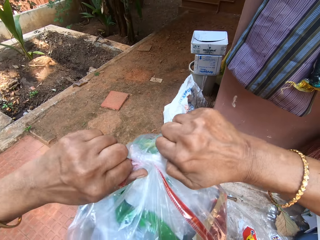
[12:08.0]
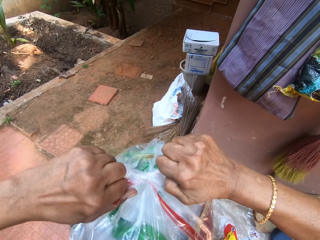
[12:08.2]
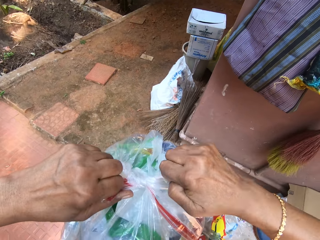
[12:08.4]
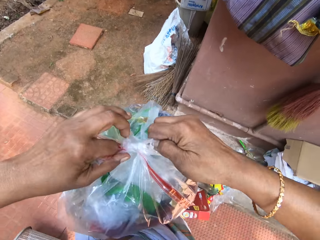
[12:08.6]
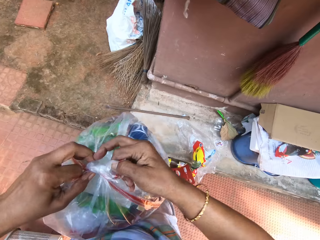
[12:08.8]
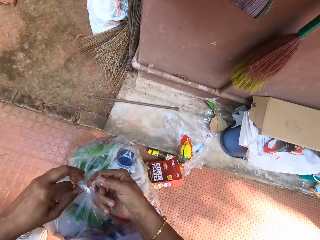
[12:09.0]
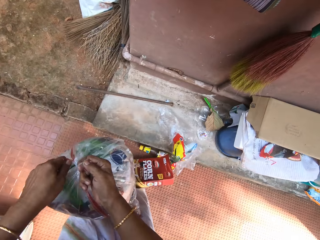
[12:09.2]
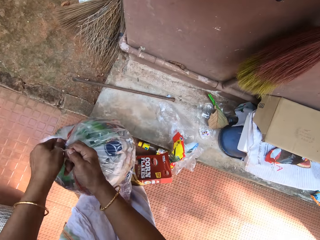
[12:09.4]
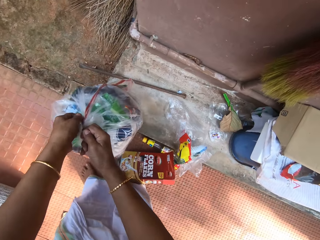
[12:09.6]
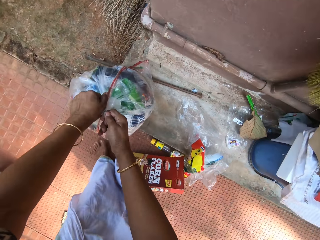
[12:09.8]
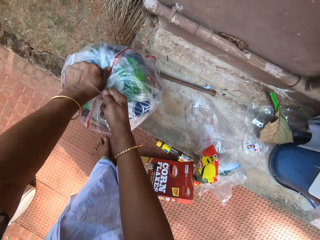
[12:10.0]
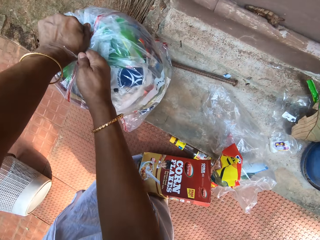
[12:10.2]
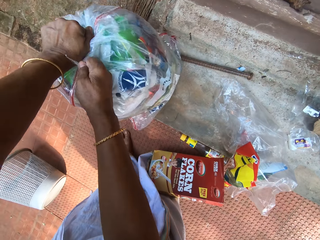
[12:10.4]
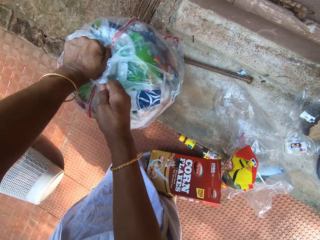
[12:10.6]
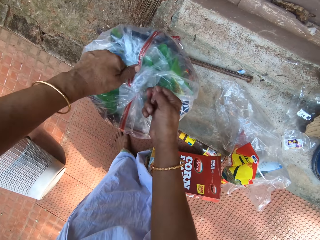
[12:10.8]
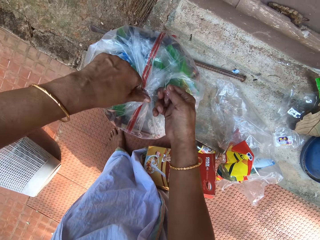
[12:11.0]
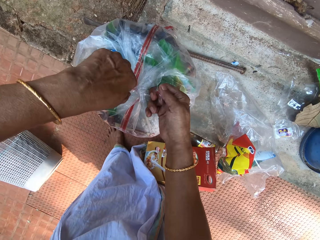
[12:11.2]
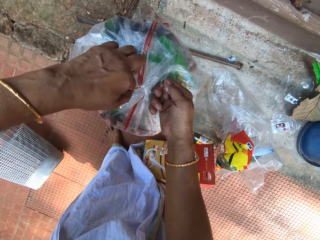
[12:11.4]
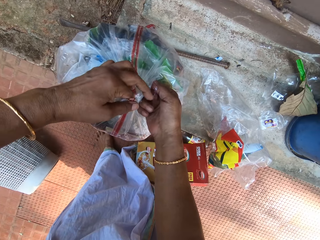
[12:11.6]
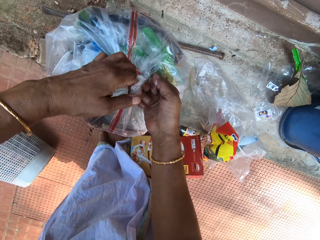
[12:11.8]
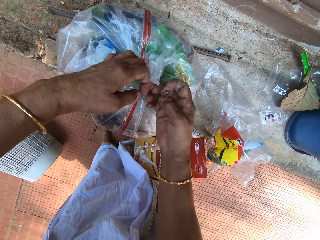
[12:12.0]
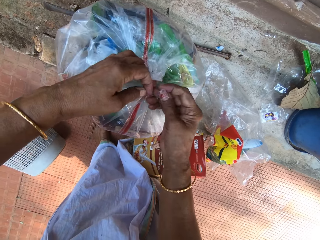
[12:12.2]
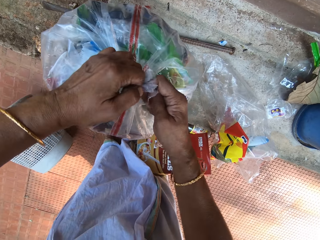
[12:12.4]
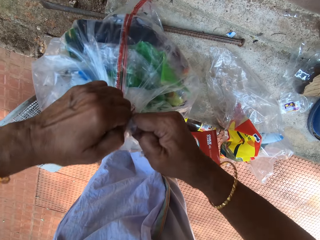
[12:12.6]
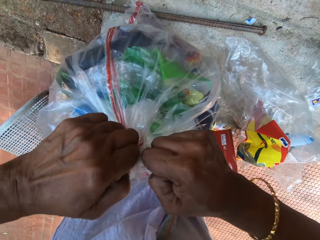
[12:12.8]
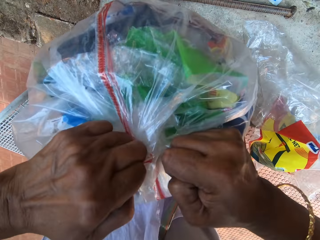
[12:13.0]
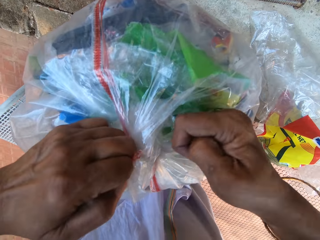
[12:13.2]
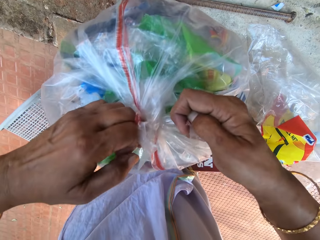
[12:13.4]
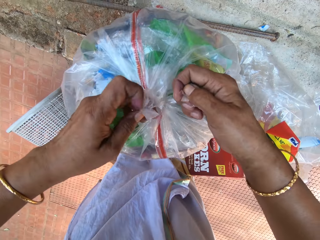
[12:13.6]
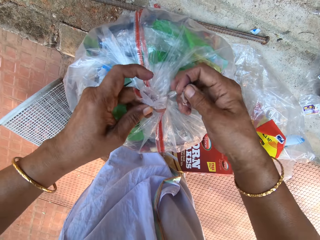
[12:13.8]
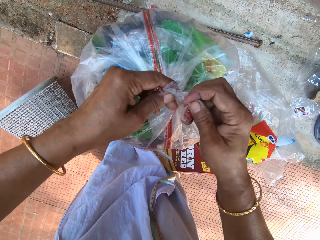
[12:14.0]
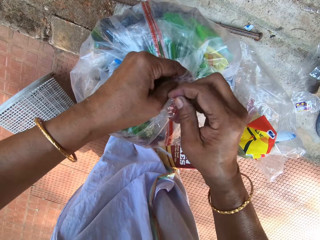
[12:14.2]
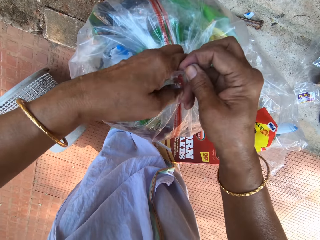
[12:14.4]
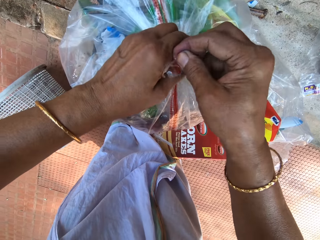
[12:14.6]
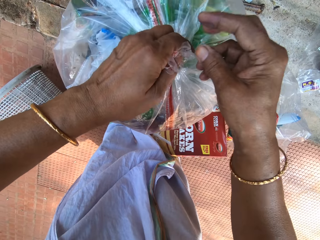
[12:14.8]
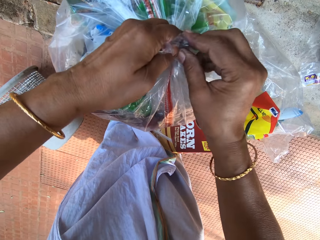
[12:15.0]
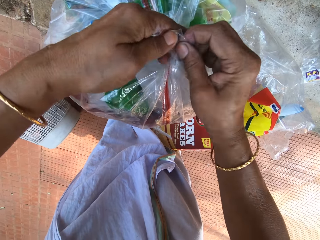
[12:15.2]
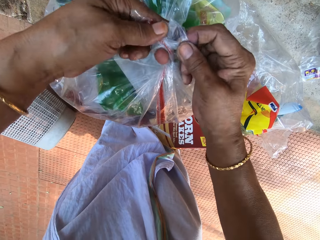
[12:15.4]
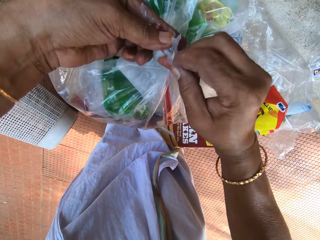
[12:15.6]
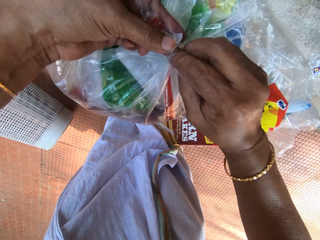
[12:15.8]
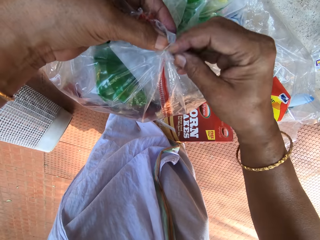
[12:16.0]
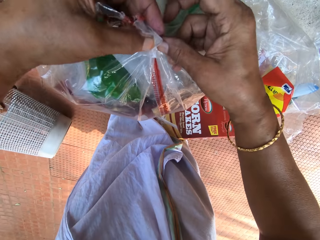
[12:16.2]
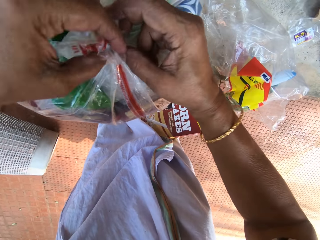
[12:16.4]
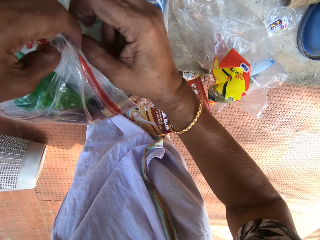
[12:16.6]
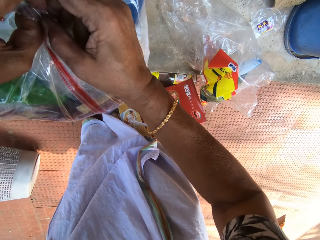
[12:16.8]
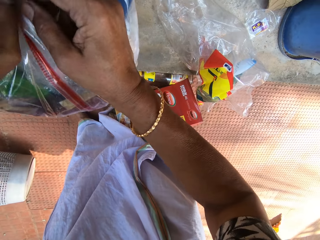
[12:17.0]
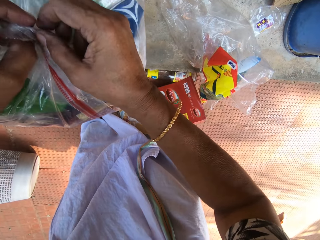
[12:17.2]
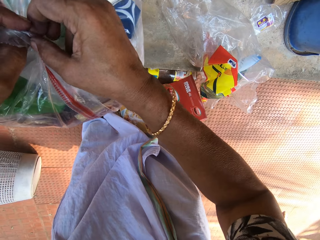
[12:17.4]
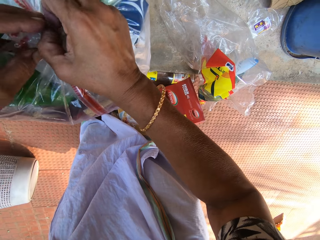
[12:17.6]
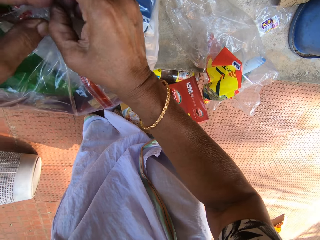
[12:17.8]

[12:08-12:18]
The camera wearer drops the bin bag on the ground with both hands.

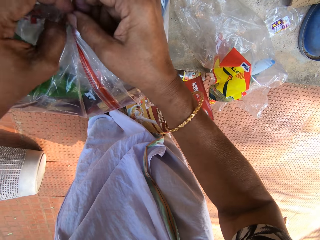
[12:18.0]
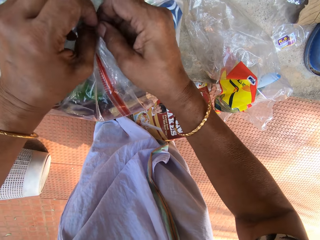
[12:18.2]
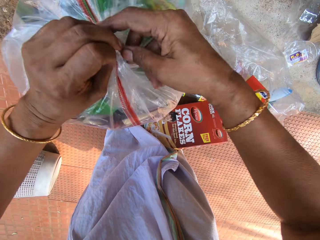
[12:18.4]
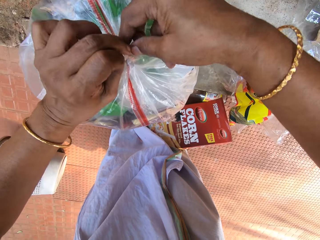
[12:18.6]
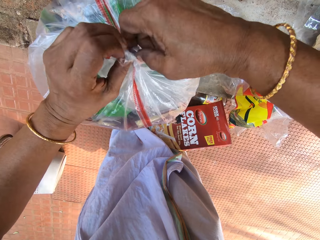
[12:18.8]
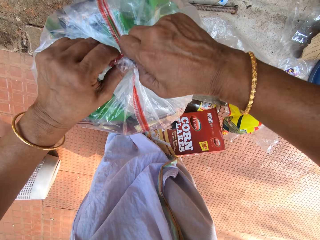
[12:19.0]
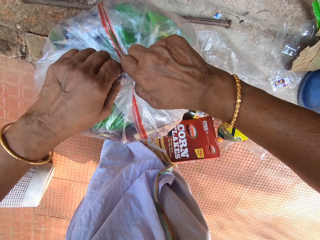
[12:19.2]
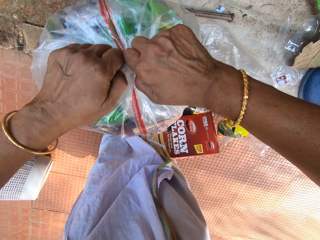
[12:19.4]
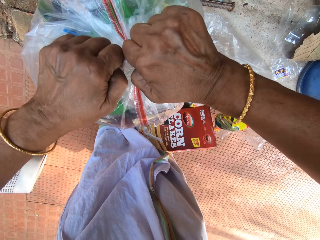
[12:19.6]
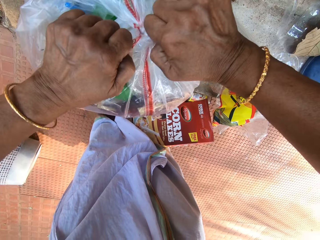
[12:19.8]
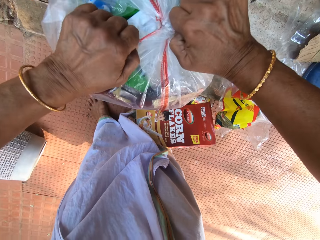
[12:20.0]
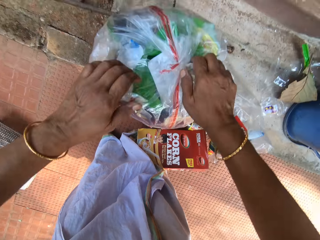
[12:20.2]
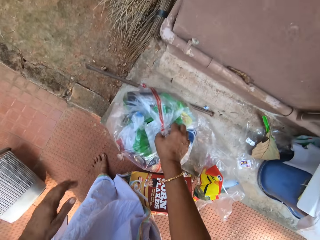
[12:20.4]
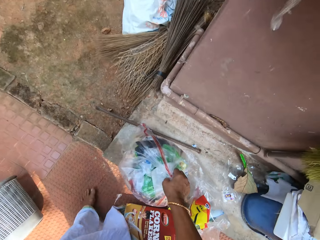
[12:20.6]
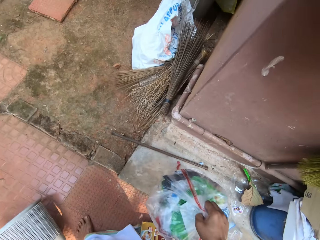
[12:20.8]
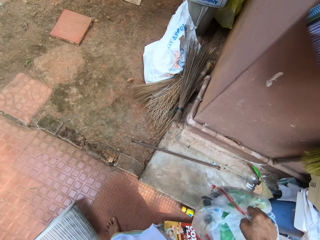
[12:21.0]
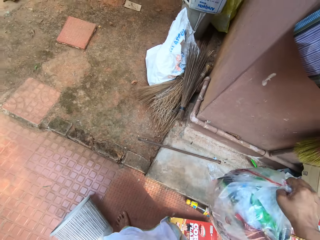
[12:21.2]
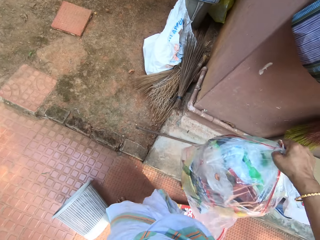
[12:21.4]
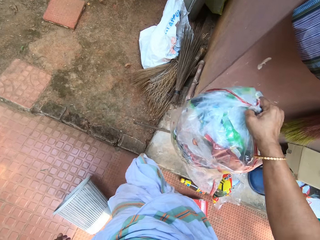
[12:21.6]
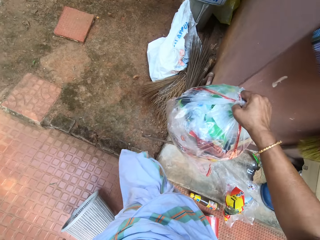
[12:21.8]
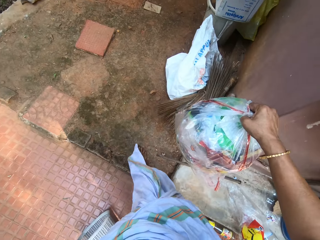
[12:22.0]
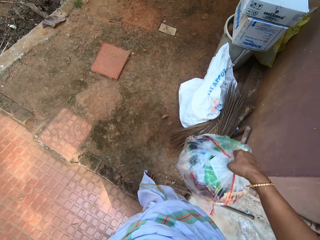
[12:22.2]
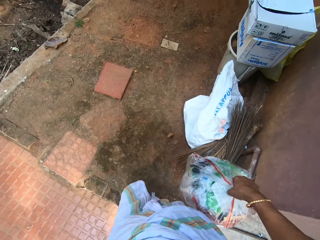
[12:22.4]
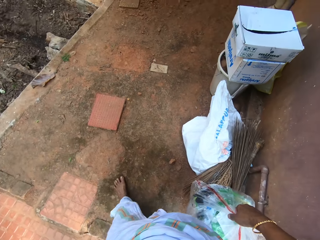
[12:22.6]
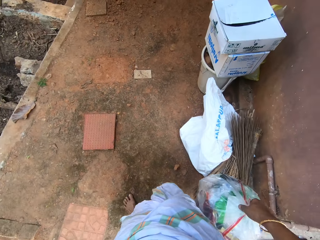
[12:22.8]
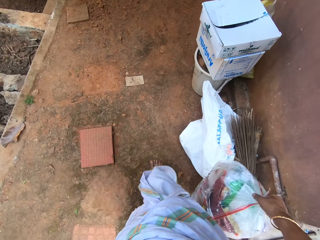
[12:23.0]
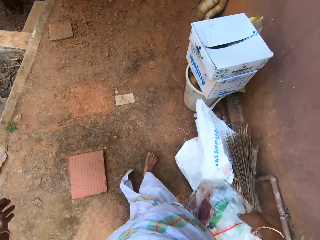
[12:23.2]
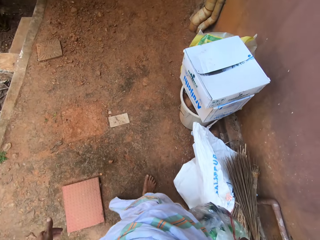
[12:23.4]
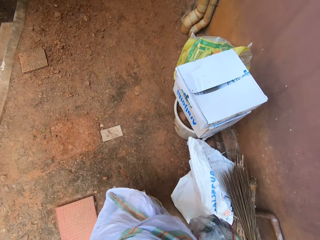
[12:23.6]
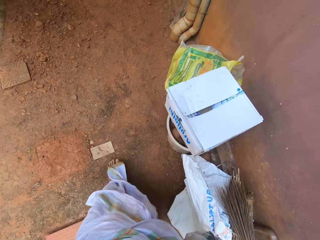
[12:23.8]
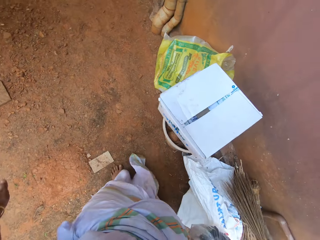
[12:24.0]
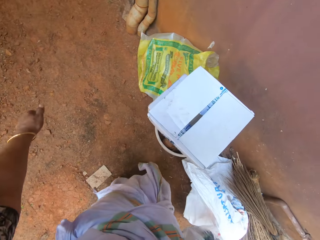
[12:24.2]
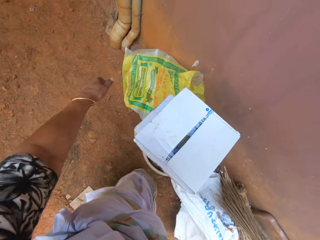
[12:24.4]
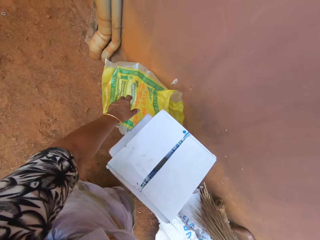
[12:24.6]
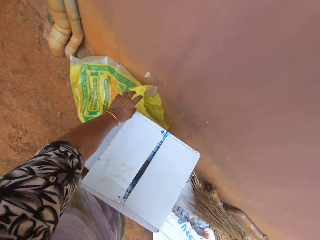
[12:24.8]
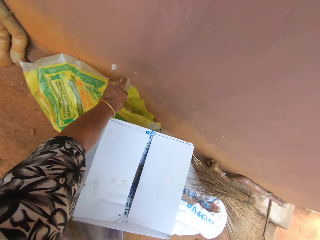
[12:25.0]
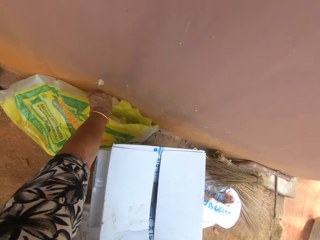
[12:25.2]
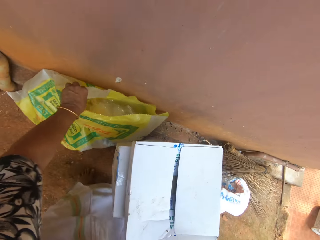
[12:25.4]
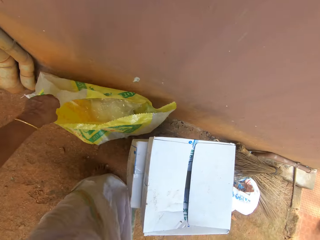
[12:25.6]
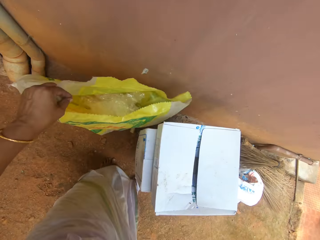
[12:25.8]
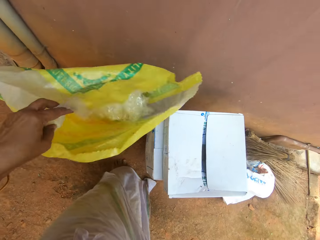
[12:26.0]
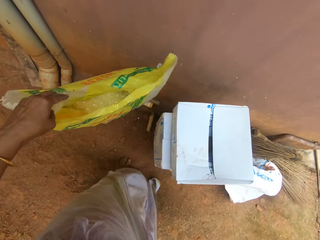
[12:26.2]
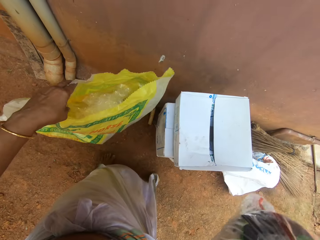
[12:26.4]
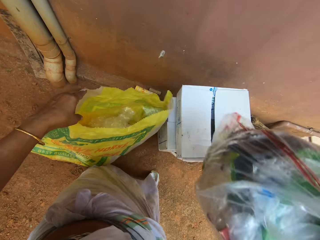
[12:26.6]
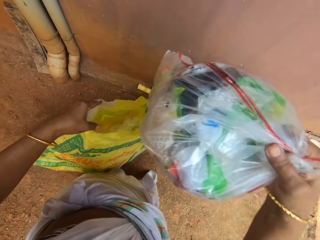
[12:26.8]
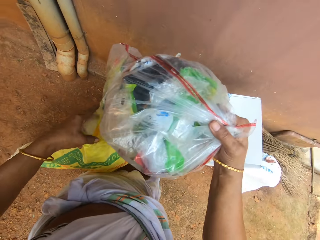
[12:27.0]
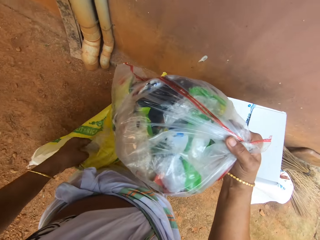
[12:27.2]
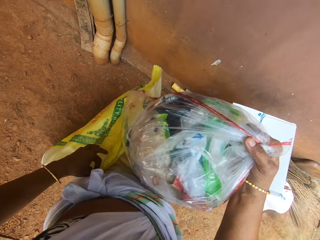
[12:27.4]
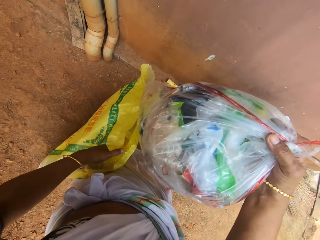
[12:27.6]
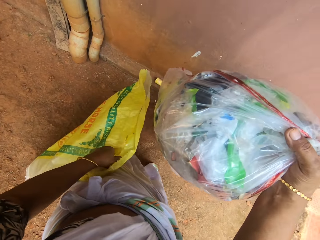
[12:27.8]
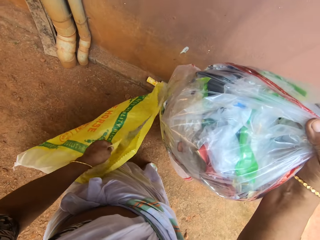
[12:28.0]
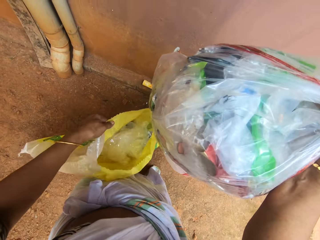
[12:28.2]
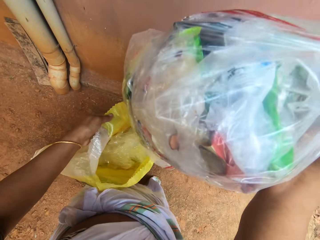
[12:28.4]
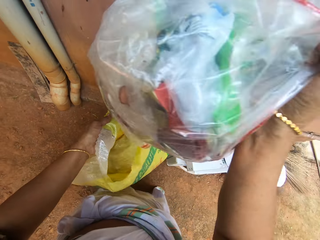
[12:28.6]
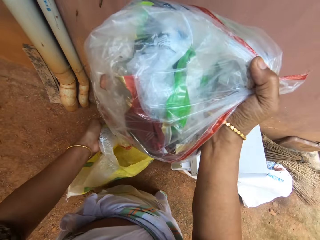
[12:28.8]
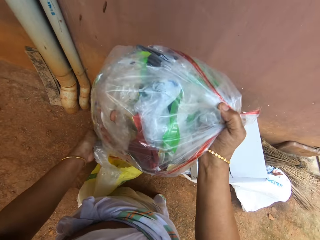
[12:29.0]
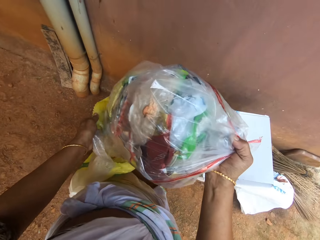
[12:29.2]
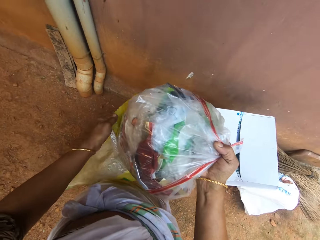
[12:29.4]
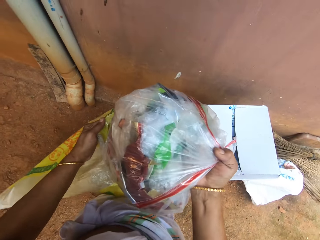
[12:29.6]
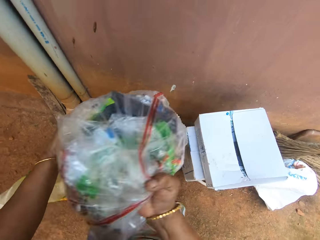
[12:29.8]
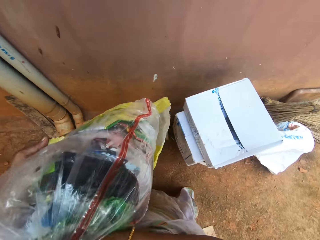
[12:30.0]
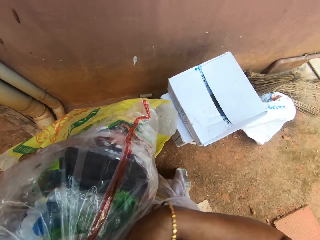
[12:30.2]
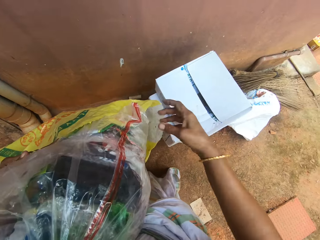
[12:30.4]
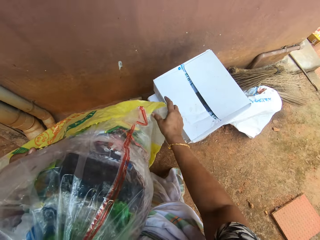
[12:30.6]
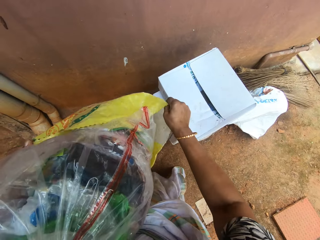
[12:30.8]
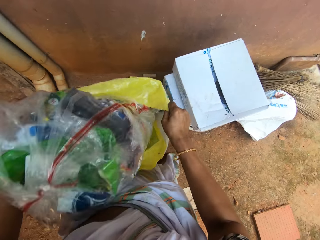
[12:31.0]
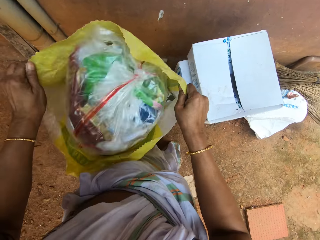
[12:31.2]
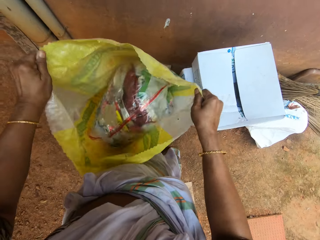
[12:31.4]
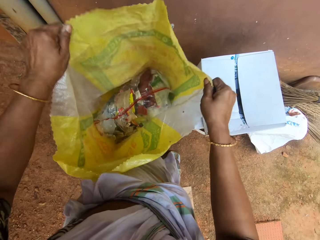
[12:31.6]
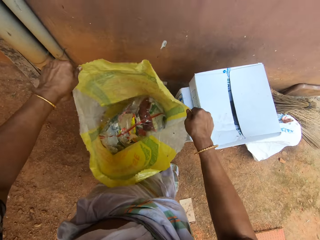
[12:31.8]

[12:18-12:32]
The camera wearer picks up the bin bag from the ground with her right hand. She moves around. She picks up a sack bag from the ground with her left hand. She puts the bin bag in the sack bag with her right hand. She holds the sack bag with both hands.
